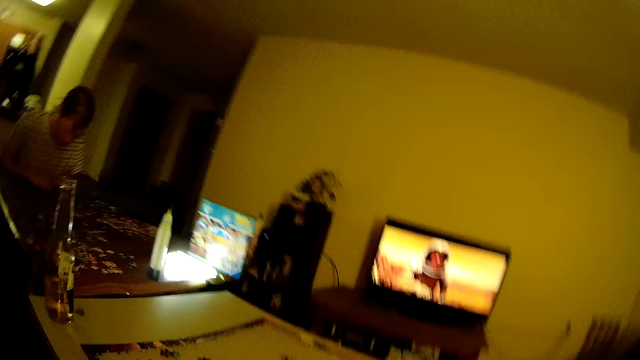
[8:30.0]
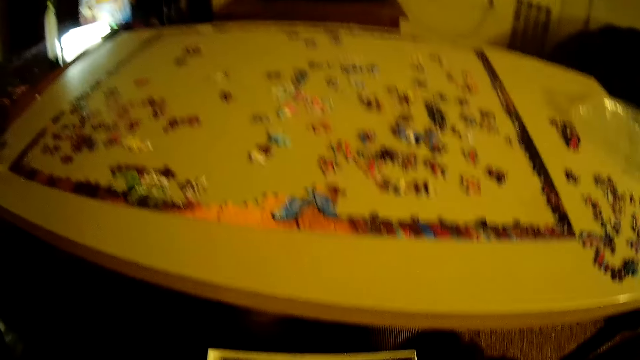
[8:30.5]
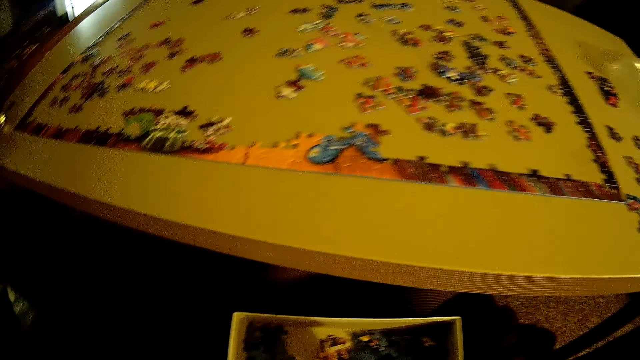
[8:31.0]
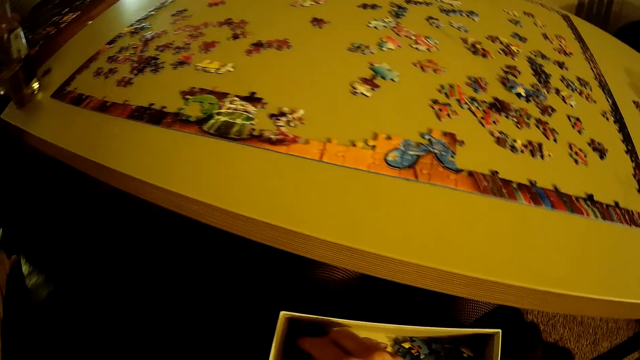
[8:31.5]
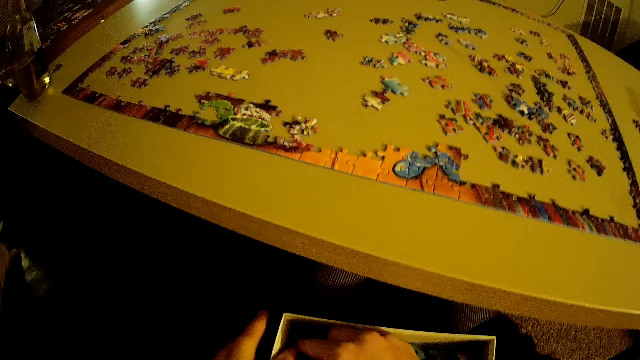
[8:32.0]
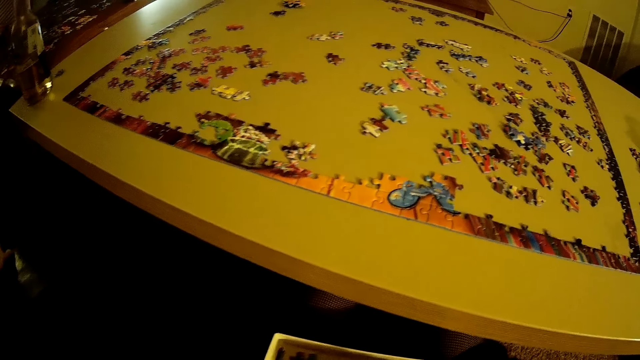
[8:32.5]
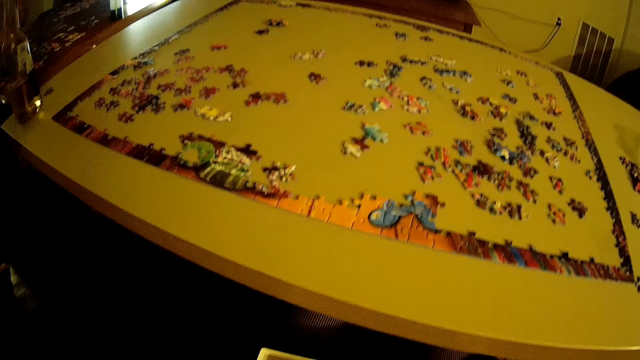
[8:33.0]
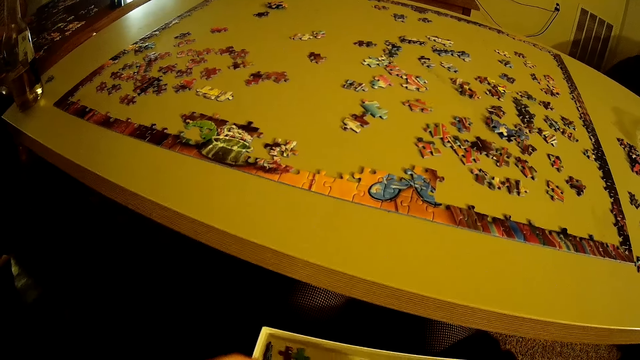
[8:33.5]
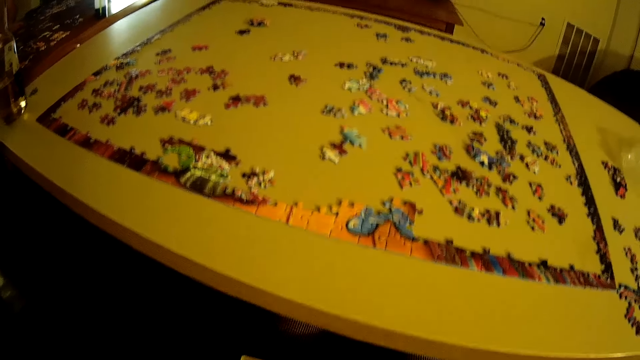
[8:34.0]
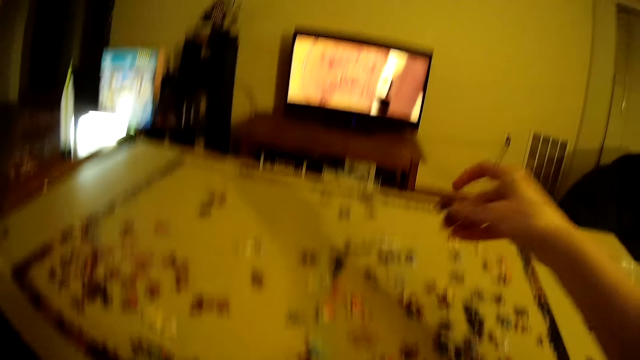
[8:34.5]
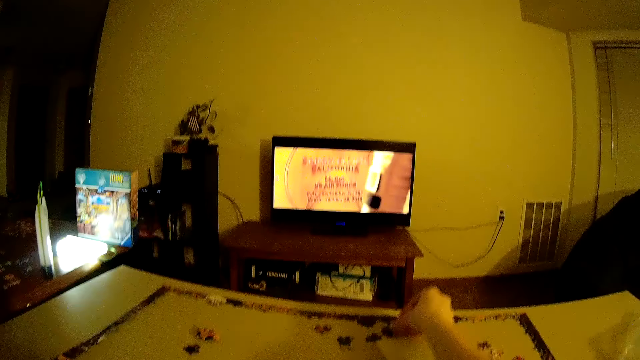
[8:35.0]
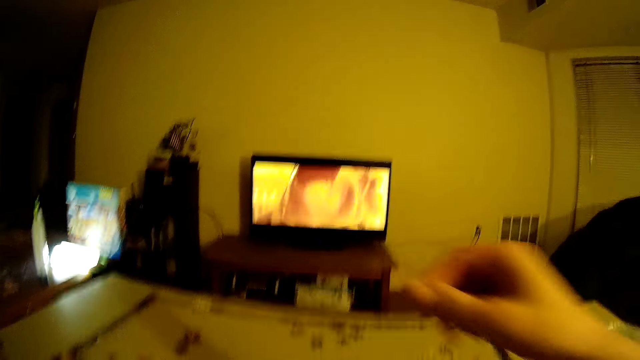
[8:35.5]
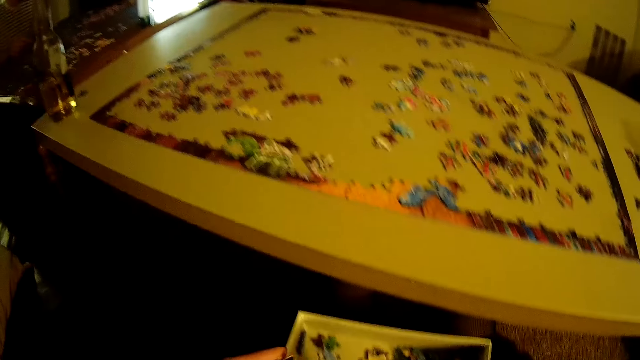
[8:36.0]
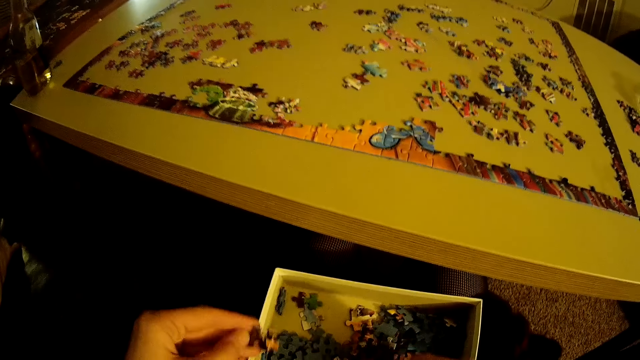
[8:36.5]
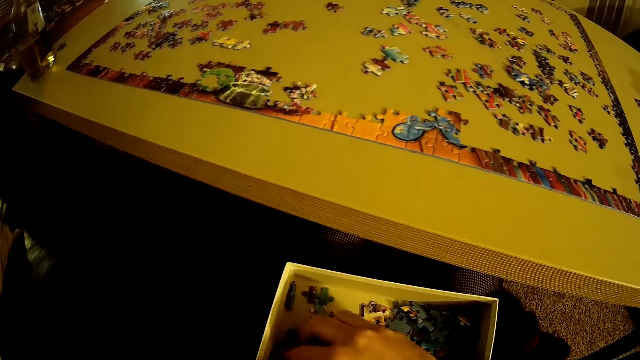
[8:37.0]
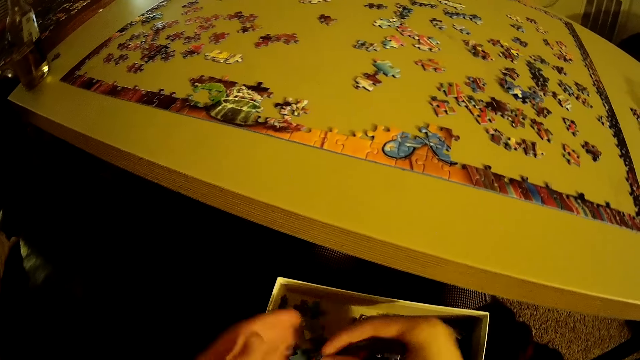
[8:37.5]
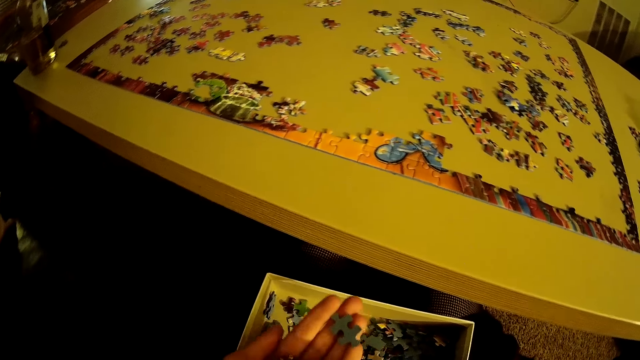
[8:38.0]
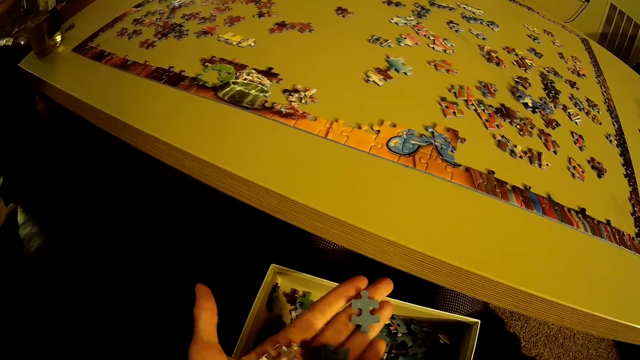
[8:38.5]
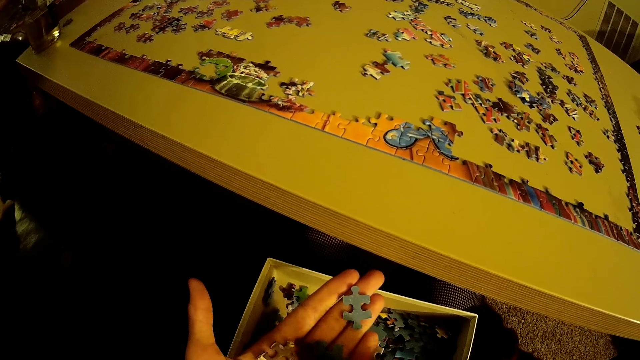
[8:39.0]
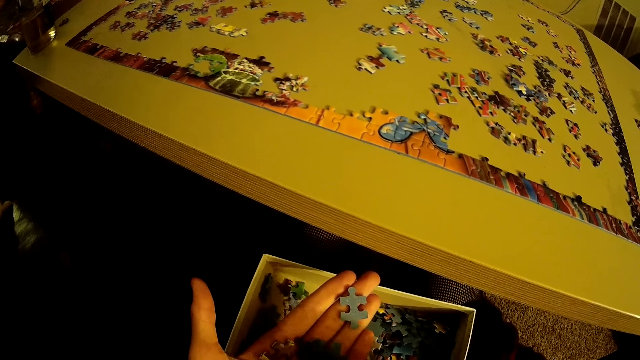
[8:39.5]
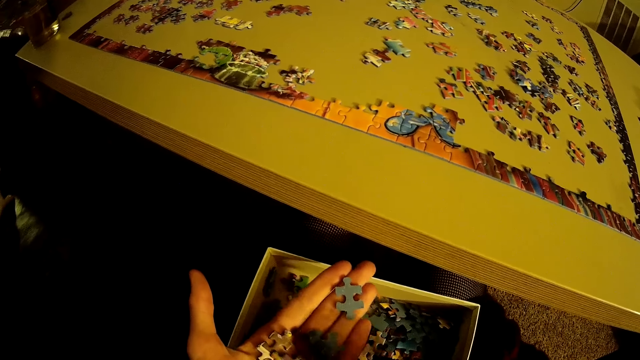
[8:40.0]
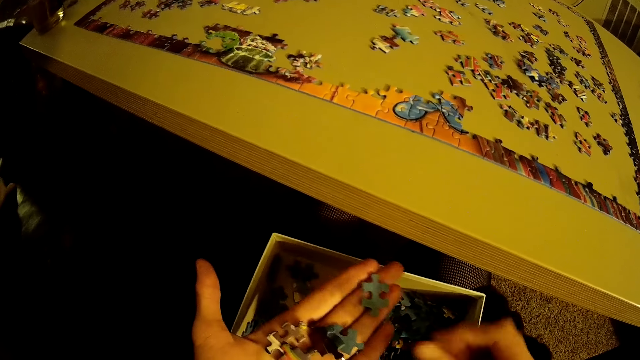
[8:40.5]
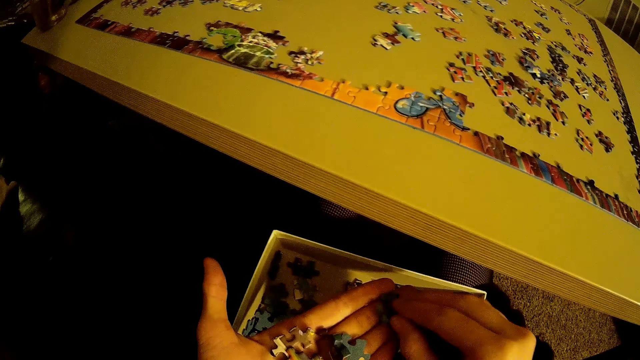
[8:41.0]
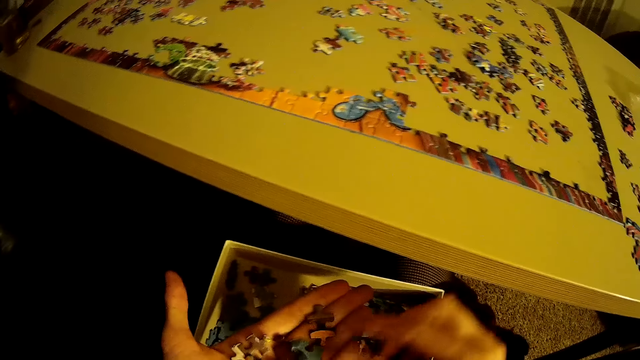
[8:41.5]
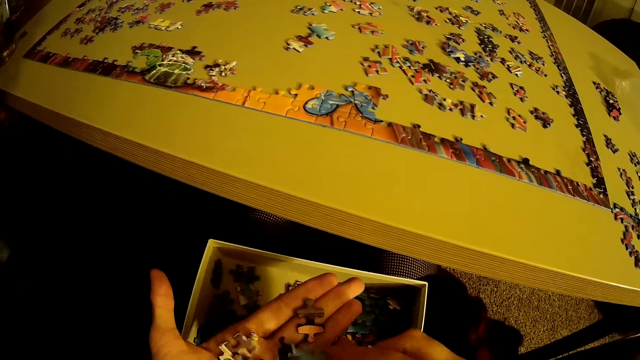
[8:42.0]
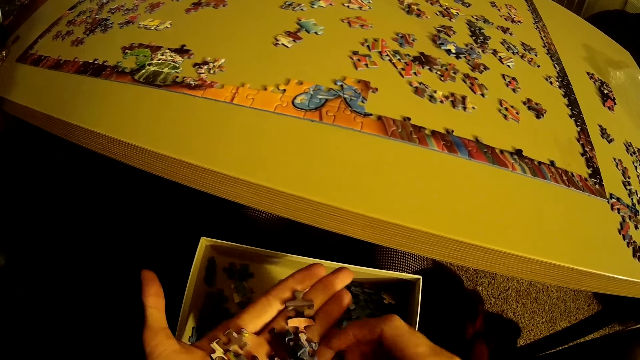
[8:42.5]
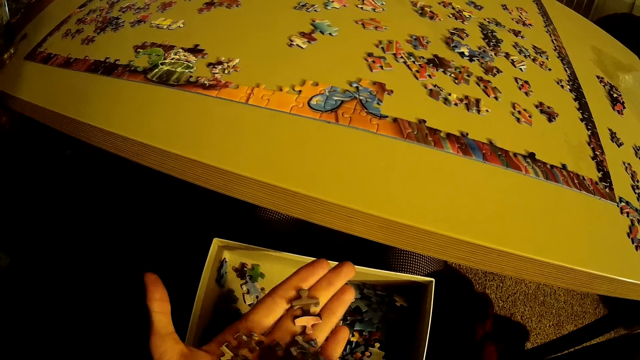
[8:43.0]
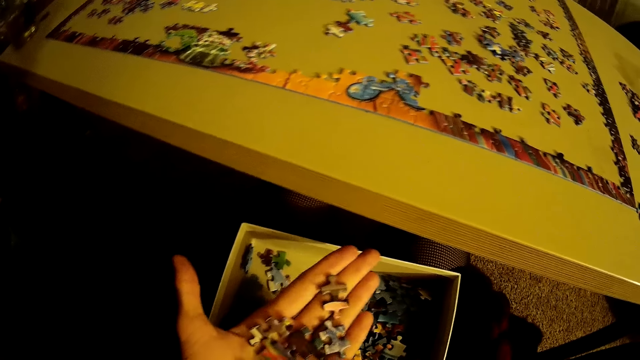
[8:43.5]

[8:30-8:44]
The camera wearer puts their hand in the box. They pick pieces of puzzle from the box. They remove their hand from the box. They place the piece of puzzle on the table. They remove their hand from the table. They put their hand in the box. They pick pieces of puzzle from the box. They hold the pieces of puzzle. They rotate the pieces of puzzle.

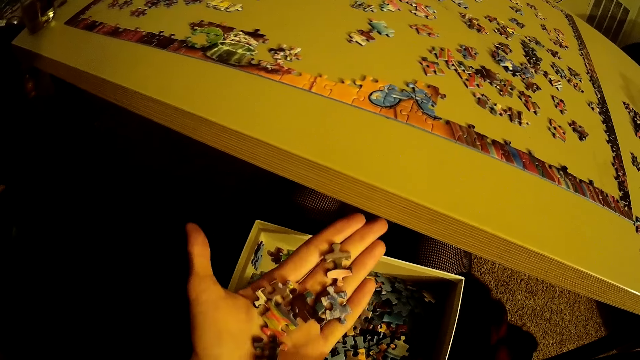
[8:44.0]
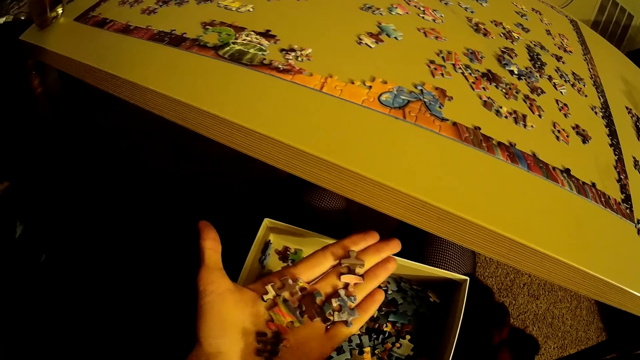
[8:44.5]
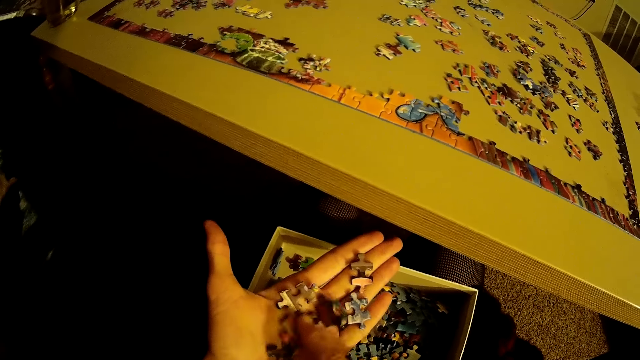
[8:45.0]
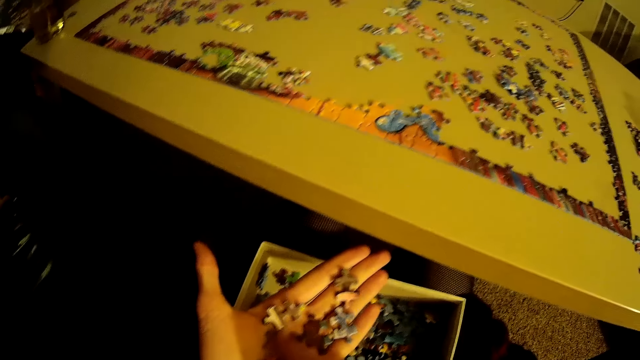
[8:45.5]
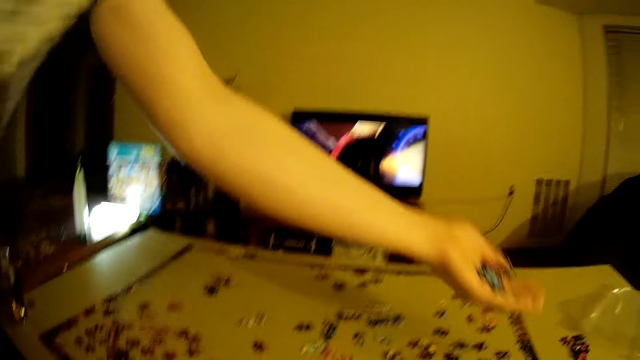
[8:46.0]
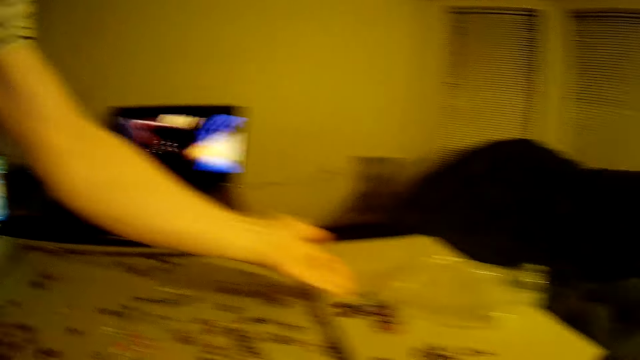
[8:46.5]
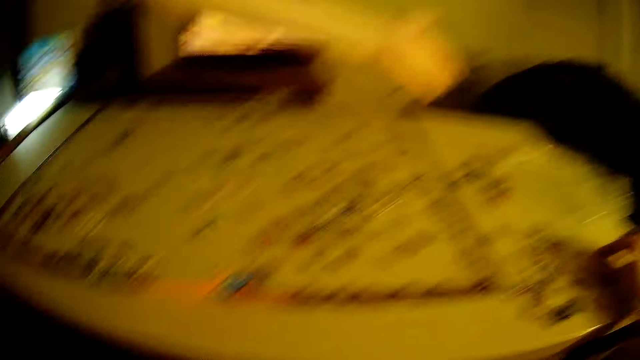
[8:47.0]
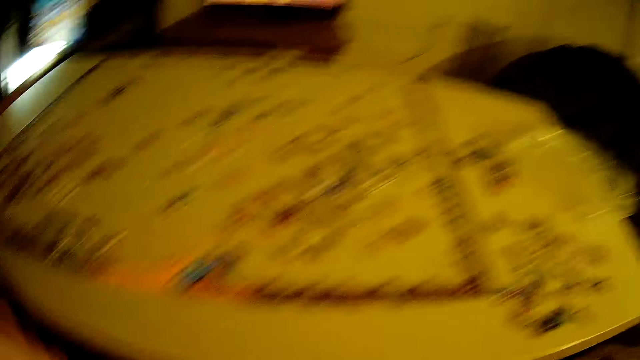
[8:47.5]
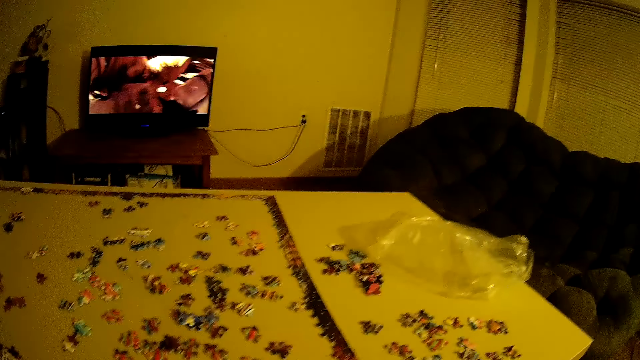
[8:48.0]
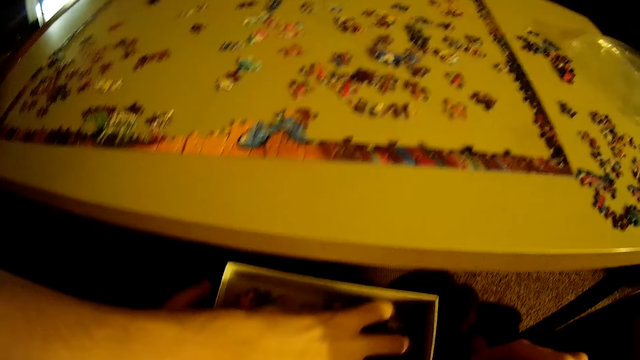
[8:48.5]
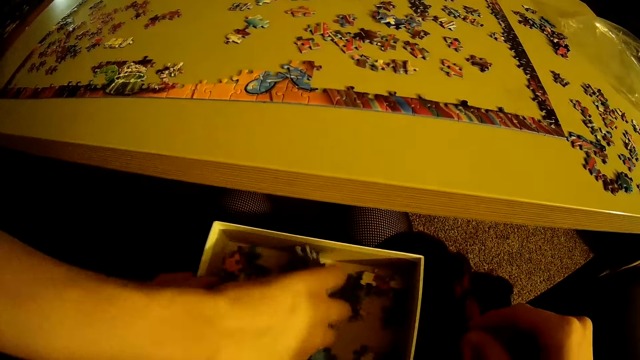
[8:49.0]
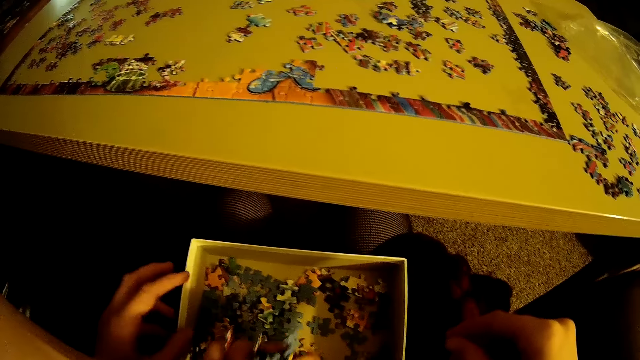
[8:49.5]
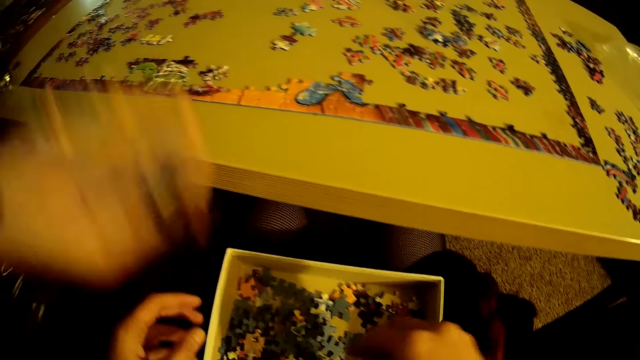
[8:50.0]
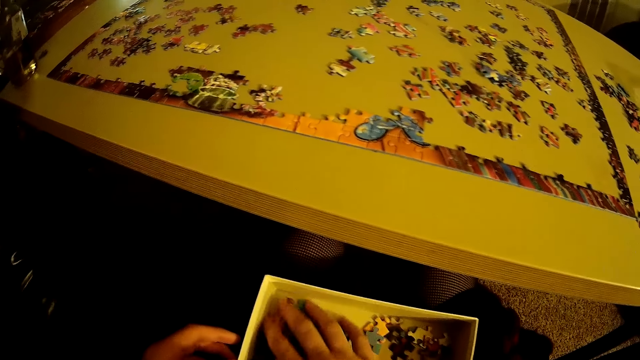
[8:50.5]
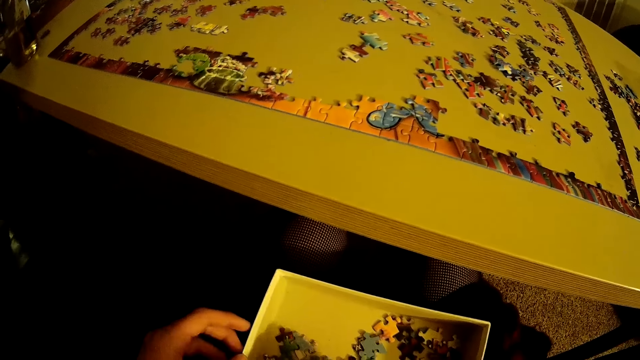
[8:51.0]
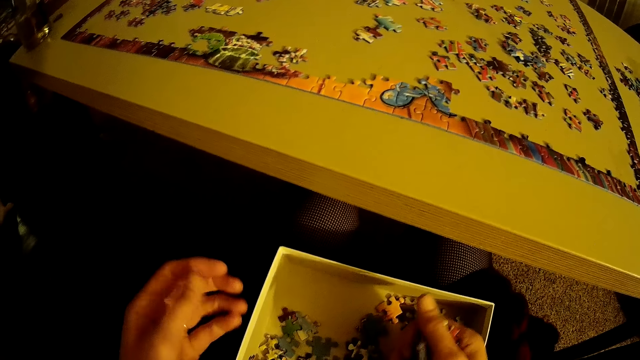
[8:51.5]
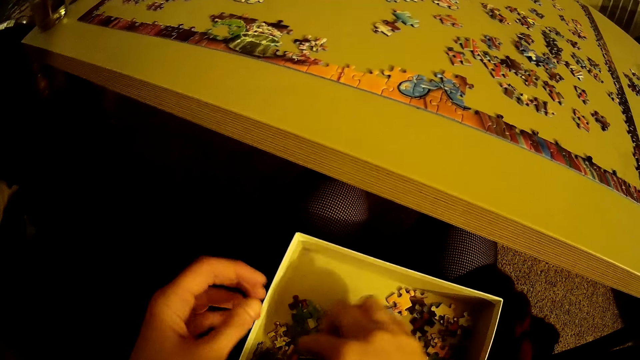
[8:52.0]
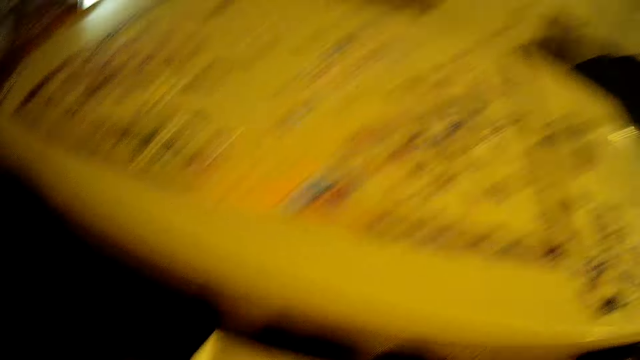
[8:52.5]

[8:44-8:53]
The camera wearer looks at the puzzle on the hand. A man drops pieces of the puzzle on the table. The camera wearer places a piece of the puzzle on the table and removes the hand from the table. The man scoops pieces of the puzzle from the box and removes the hand from the box. The camera wearer puts the hand in the box. They scoop pieces of the puzzle from the box. They drop the pieces of the puzzle in the box. They pick a piece of the puzzle from the box.
